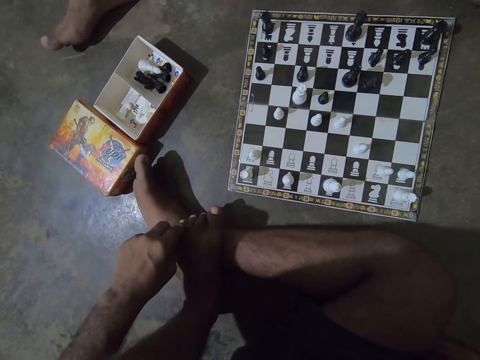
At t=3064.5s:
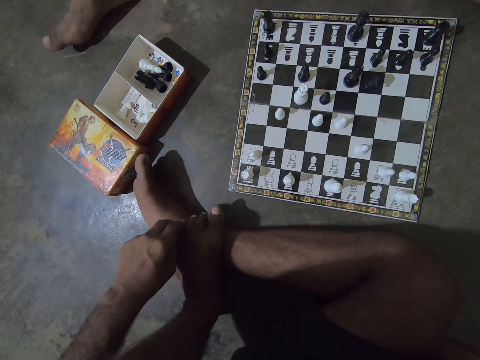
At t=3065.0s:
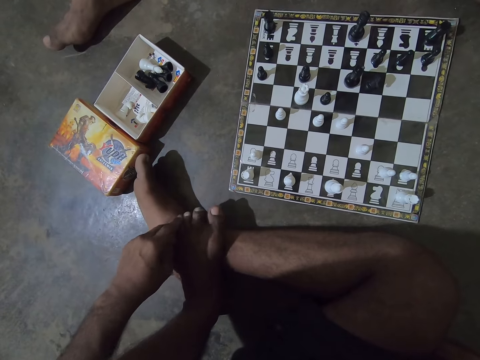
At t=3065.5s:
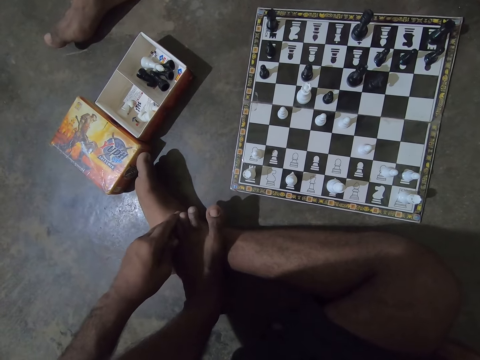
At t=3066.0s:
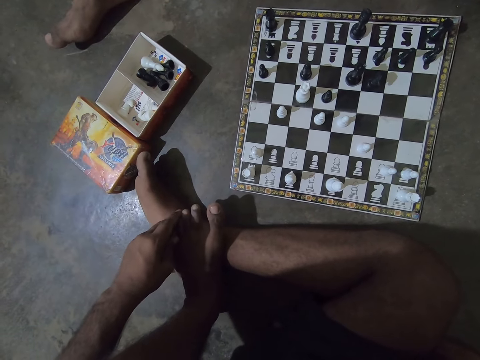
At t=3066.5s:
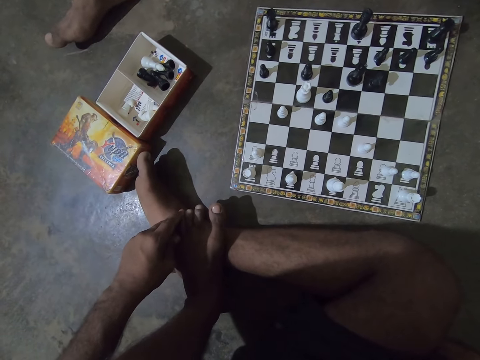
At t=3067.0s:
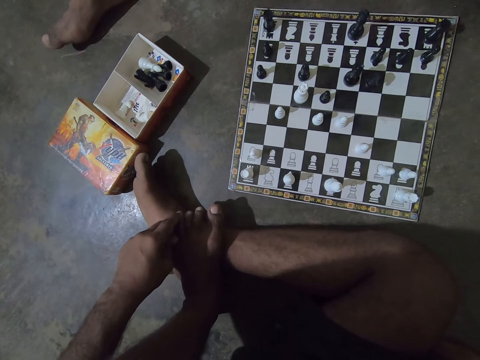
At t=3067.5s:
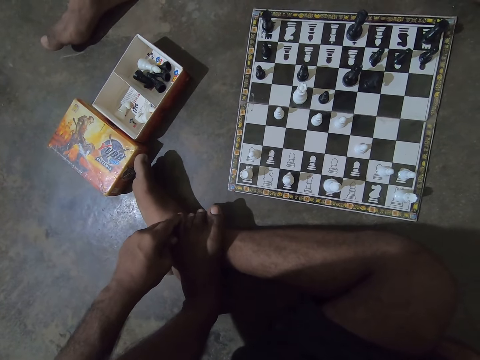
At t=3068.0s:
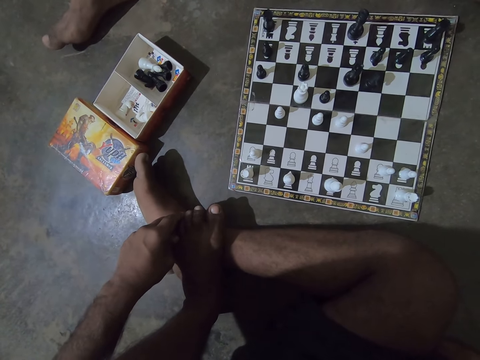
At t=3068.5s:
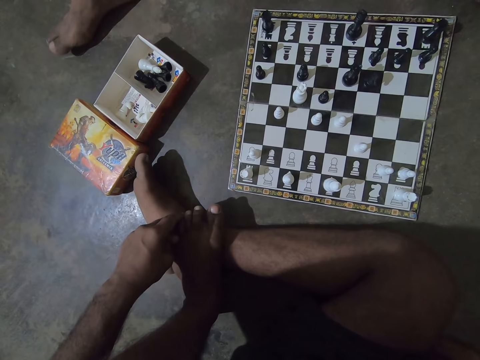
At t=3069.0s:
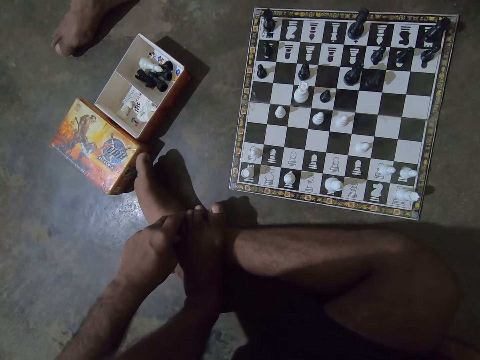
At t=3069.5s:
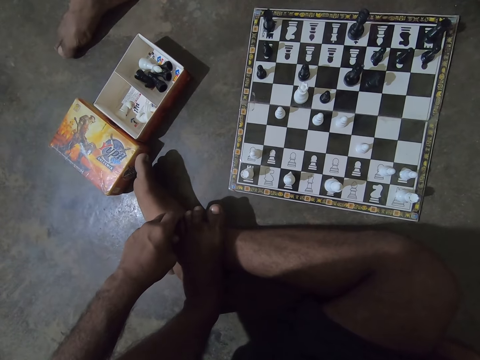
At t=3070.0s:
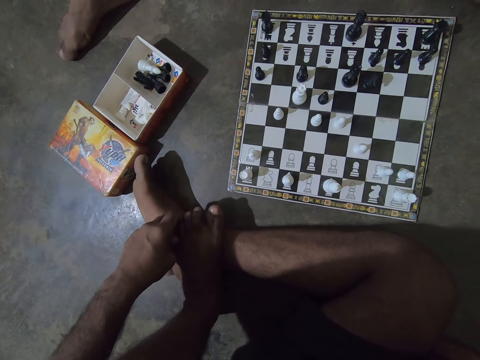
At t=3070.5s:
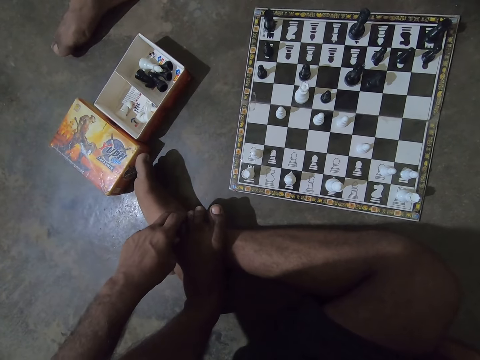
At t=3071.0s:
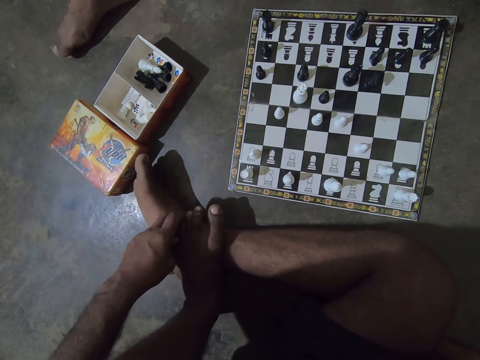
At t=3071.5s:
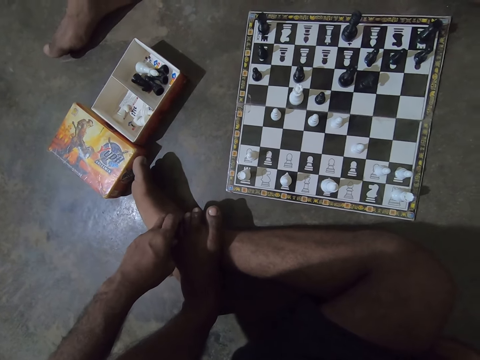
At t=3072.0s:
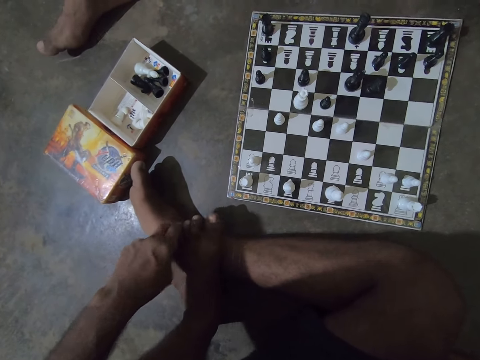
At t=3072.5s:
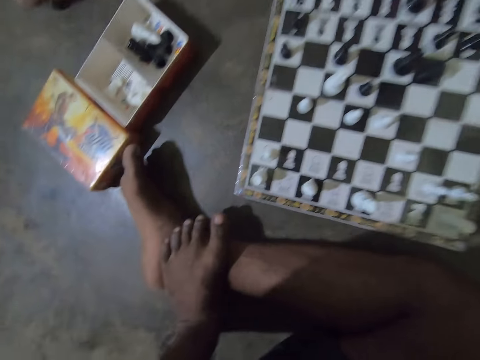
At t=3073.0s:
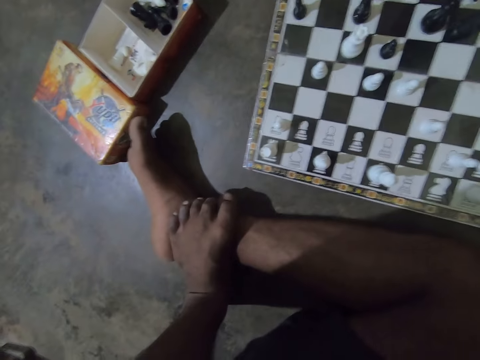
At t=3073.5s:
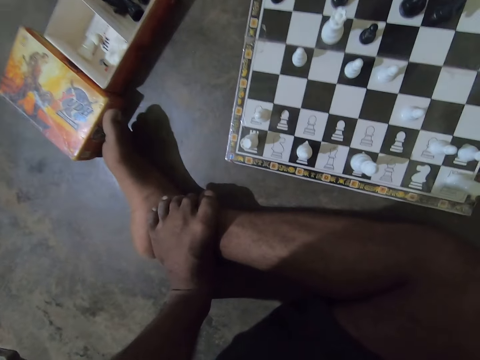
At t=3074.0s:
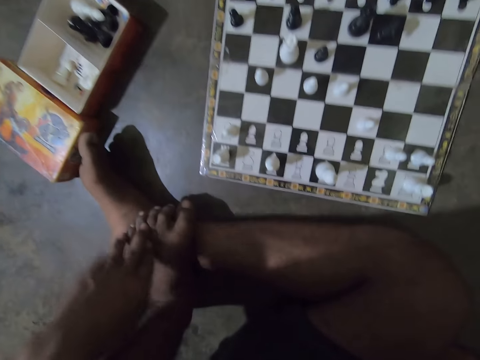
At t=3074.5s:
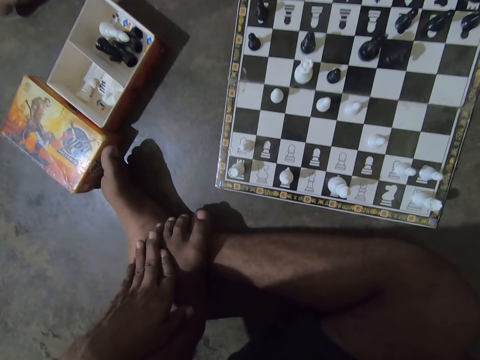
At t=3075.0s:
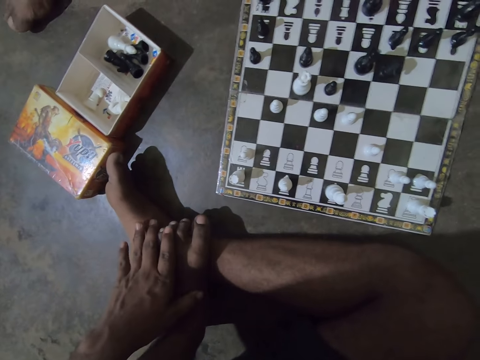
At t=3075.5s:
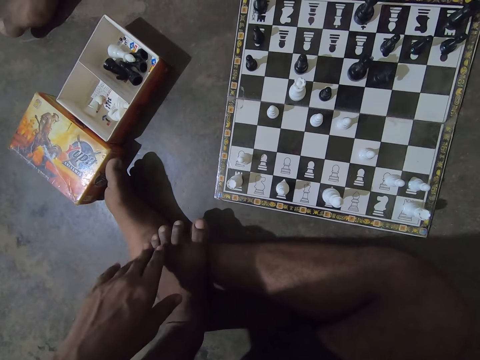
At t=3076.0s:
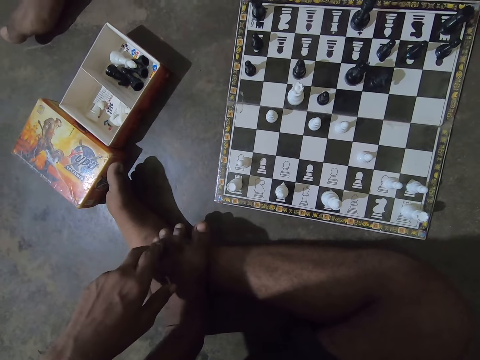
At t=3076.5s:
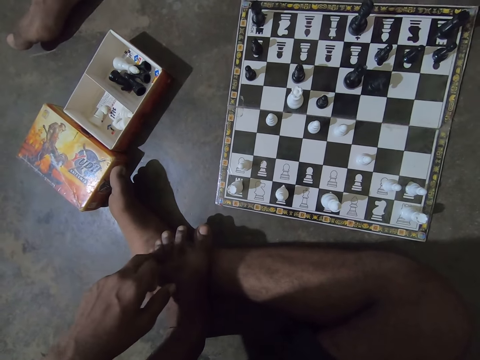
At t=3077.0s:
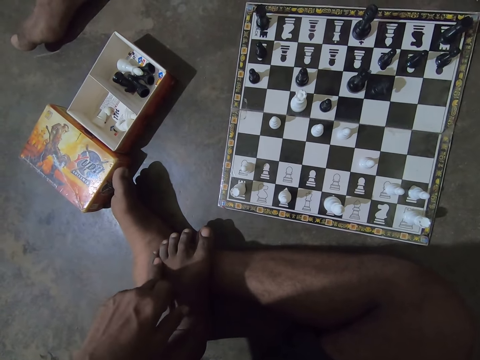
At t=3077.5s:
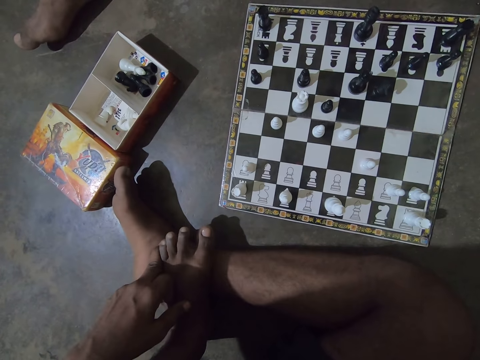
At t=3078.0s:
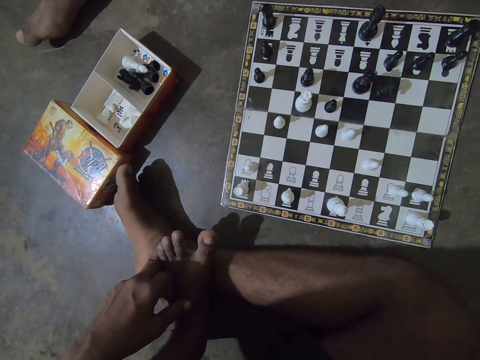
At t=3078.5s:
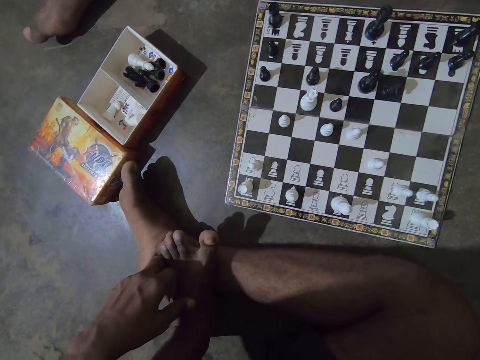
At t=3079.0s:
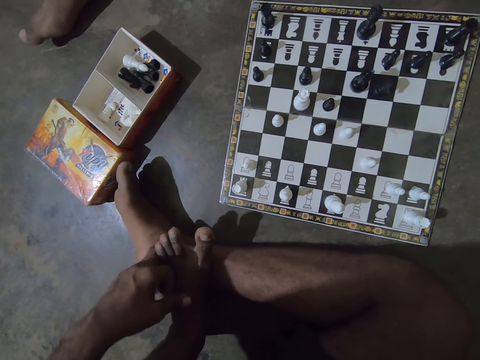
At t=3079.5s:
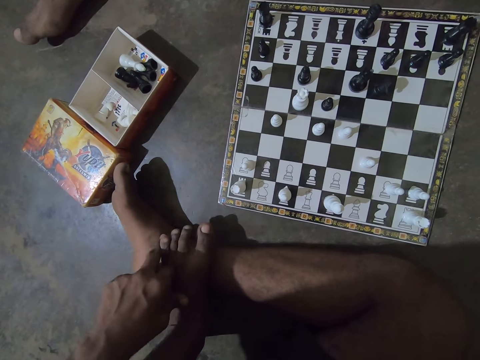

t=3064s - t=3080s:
A man moves his foot. The camera wearer raises his left hand to his face. He stops rubbing his foot. He rubs his left hand on his left foot.

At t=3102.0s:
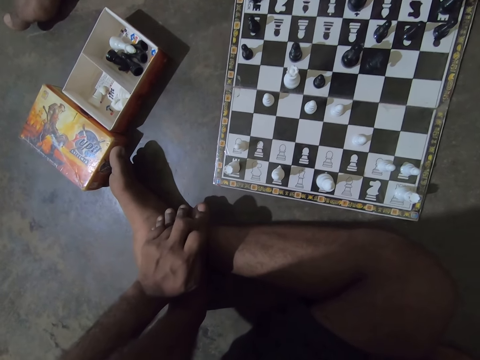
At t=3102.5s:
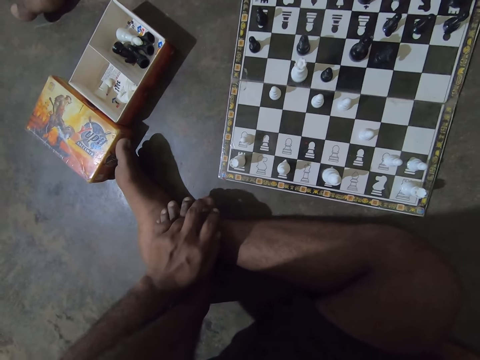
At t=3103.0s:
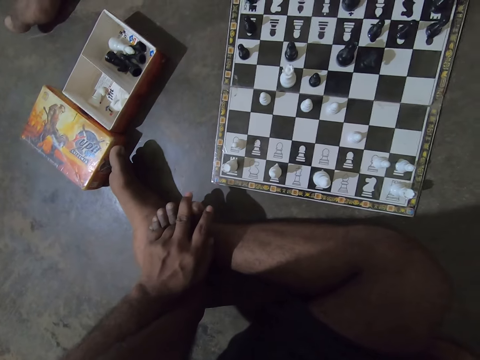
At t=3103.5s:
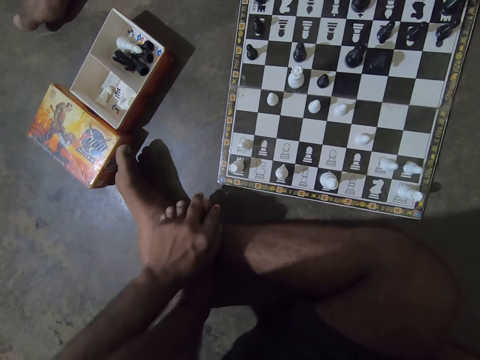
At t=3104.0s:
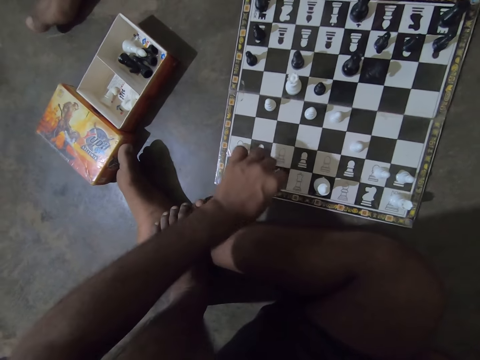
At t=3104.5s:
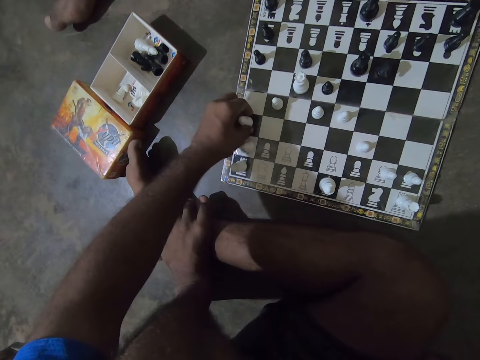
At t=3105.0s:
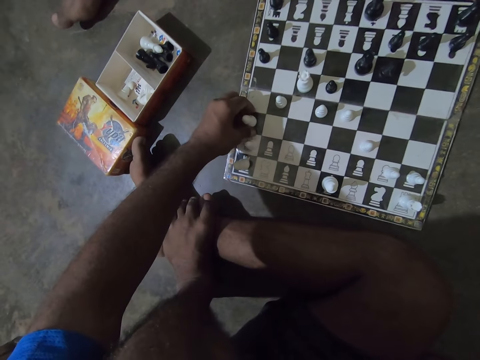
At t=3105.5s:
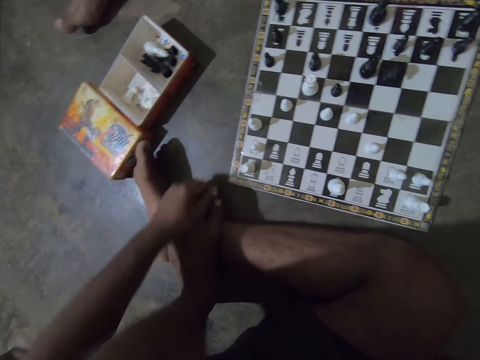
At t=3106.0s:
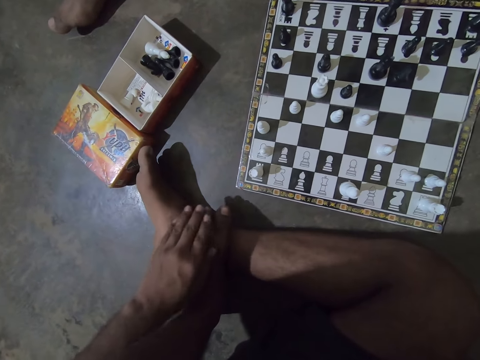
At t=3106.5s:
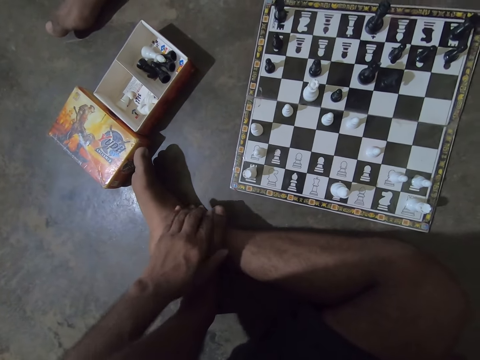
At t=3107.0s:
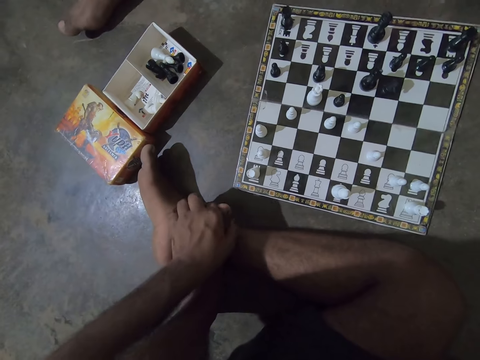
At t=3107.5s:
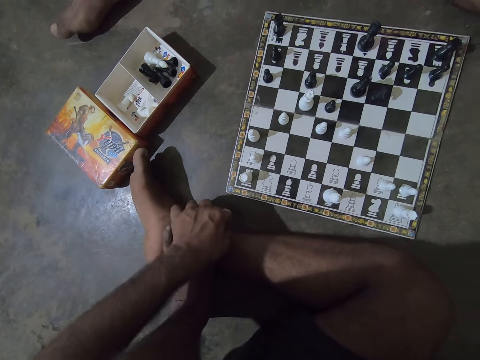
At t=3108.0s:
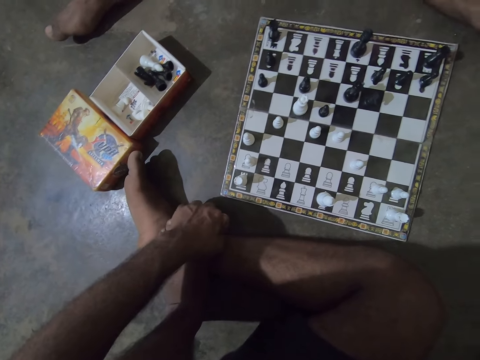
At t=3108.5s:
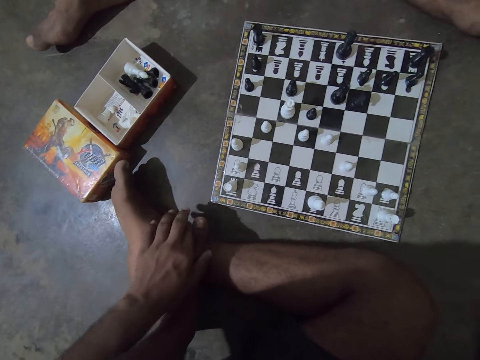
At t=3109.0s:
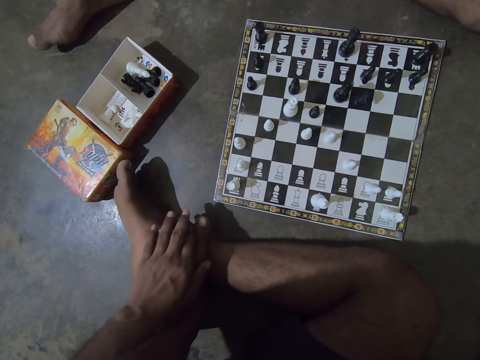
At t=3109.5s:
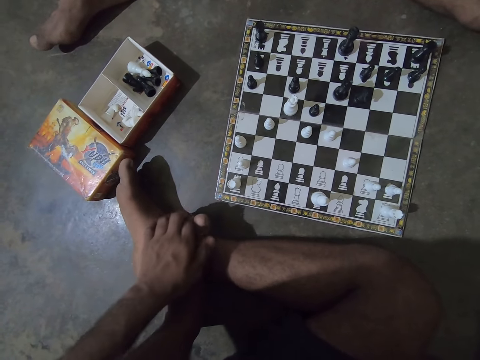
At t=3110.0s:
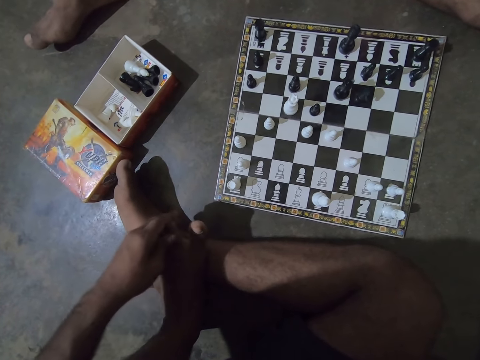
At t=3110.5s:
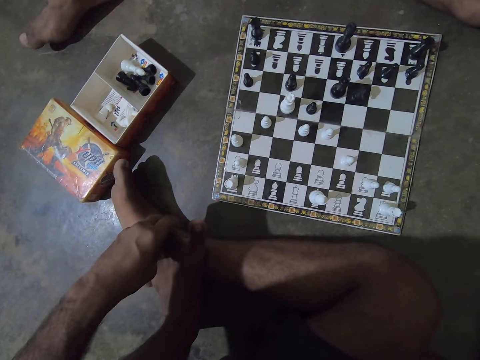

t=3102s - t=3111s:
The camera wearer moves a white chess piece on the chess board. He places his left hand on his left foot. He rubs his left hand on his left foot.

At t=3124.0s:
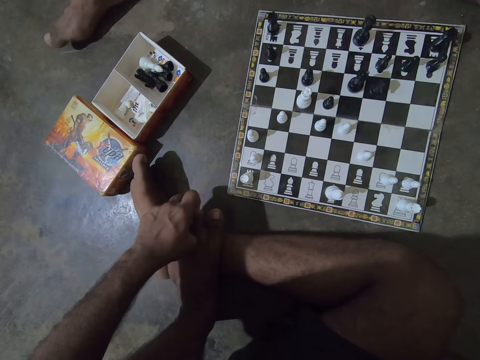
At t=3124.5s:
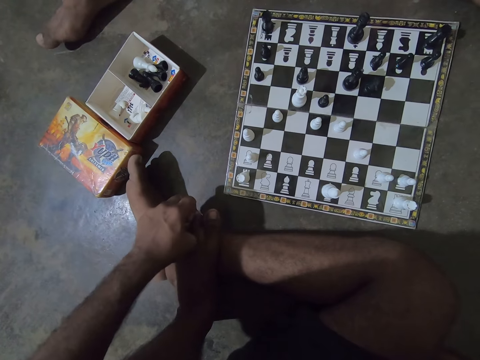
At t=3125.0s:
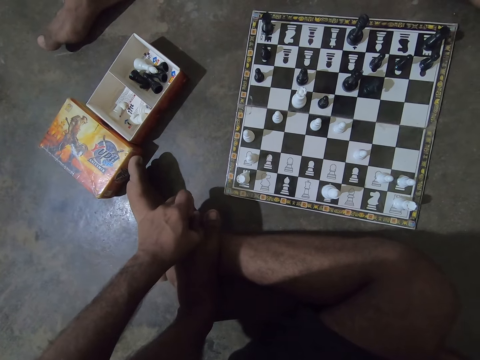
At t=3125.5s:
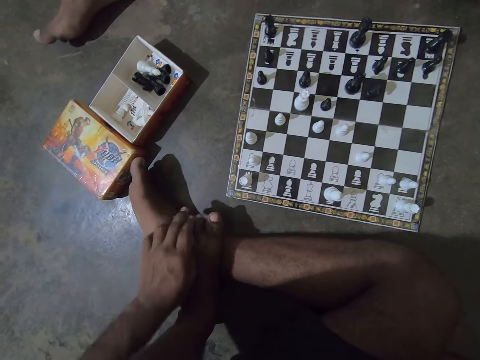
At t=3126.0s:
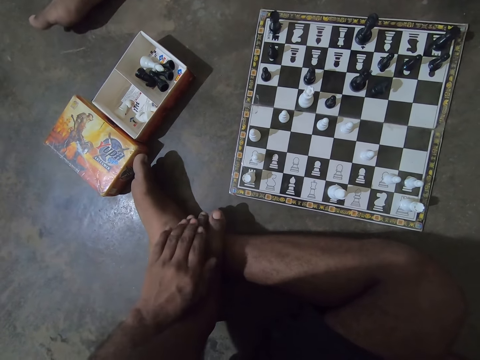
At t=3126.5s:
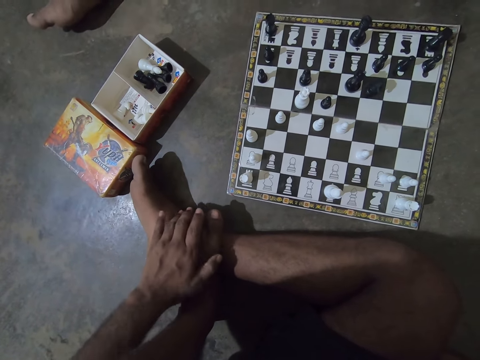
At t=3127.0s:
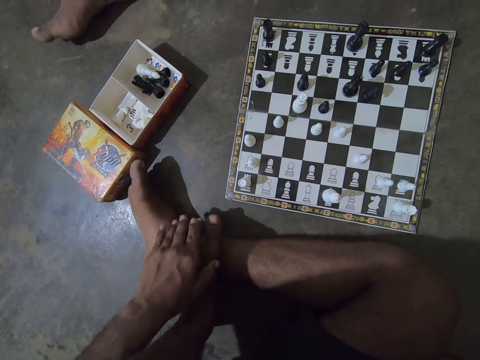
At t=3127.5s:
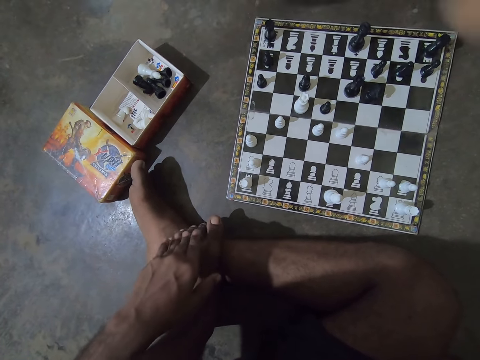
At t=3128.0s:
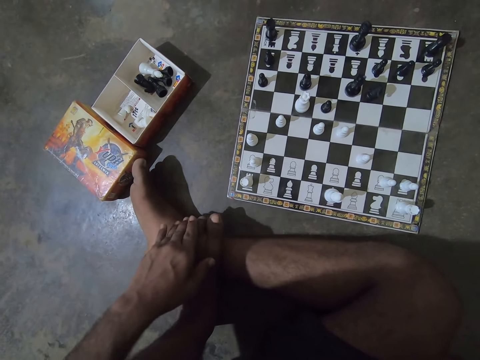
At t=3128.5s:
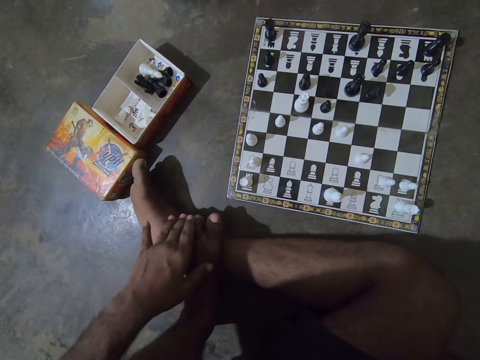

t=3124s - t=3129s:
A man moves his feet. The man changes his posture.
